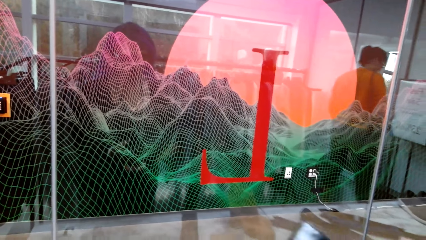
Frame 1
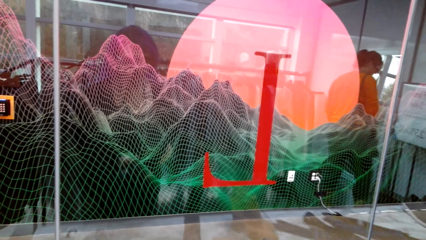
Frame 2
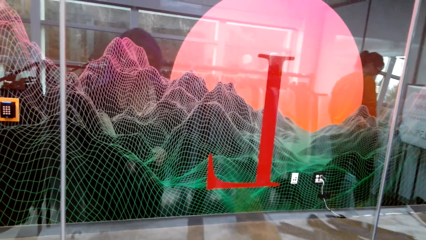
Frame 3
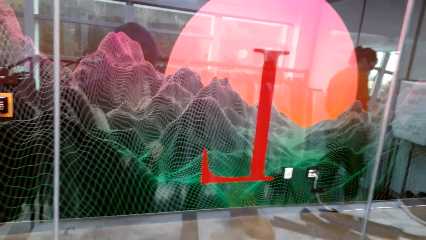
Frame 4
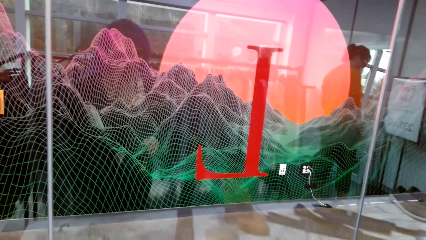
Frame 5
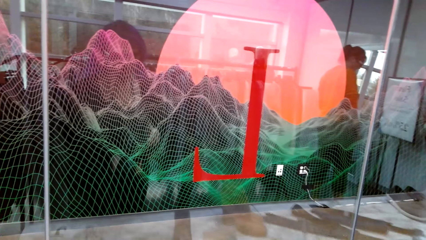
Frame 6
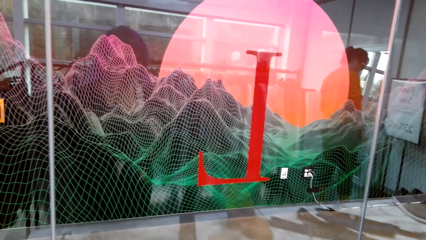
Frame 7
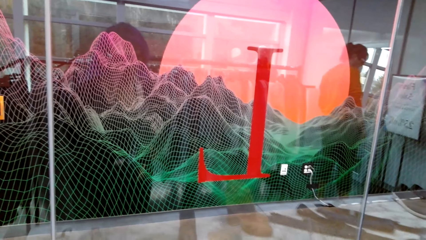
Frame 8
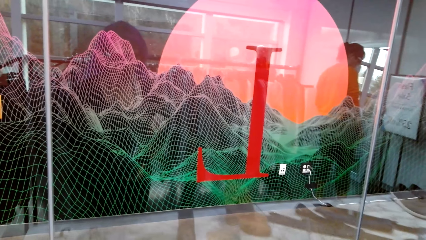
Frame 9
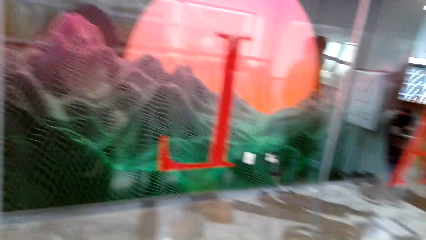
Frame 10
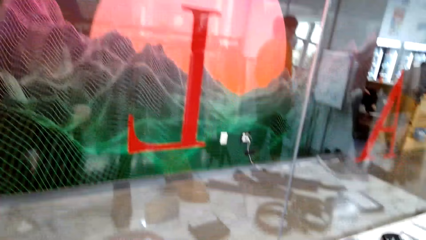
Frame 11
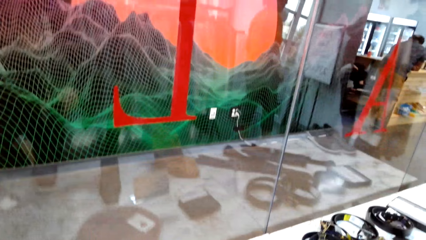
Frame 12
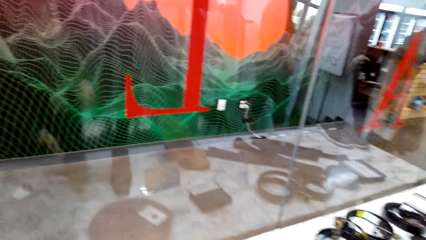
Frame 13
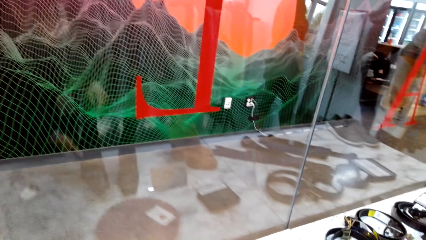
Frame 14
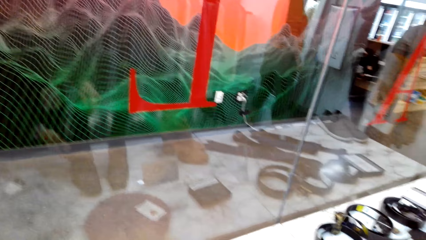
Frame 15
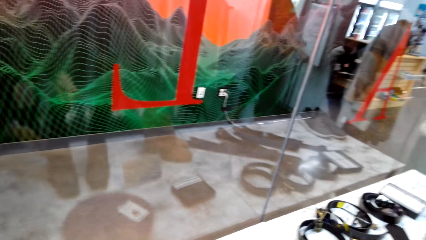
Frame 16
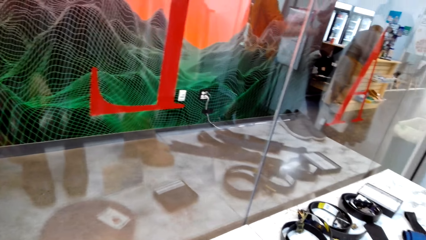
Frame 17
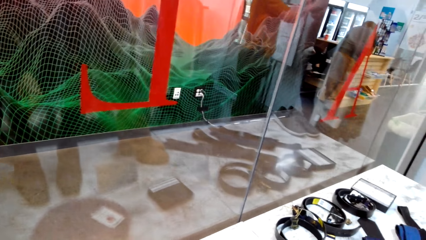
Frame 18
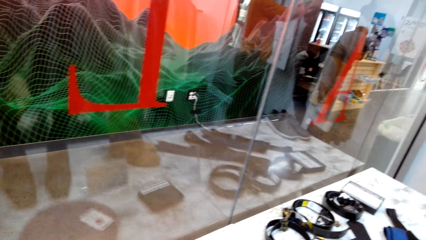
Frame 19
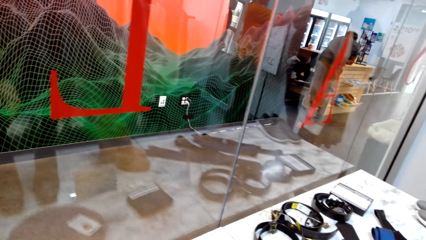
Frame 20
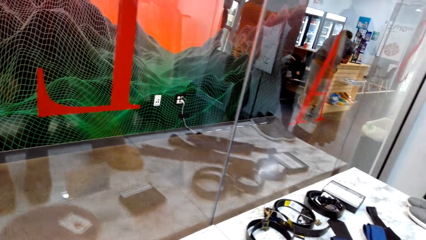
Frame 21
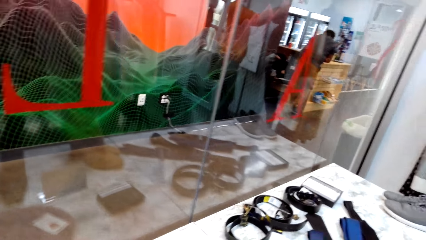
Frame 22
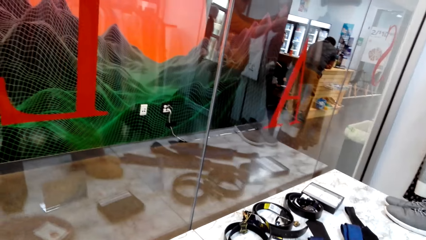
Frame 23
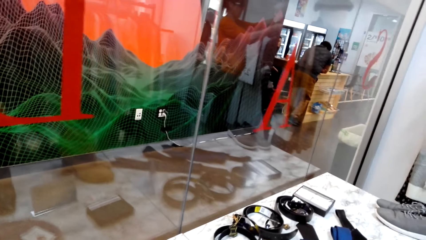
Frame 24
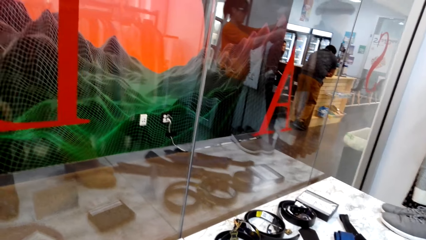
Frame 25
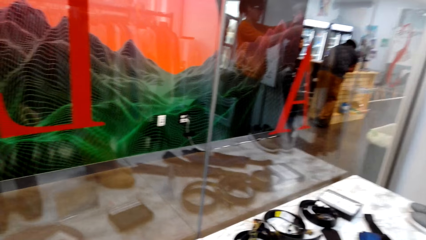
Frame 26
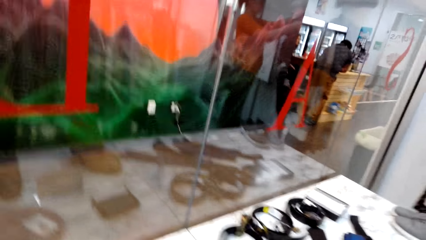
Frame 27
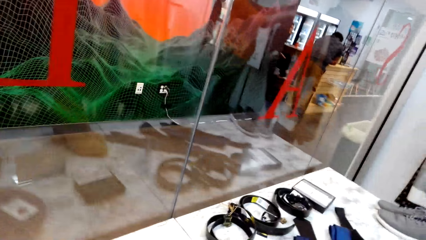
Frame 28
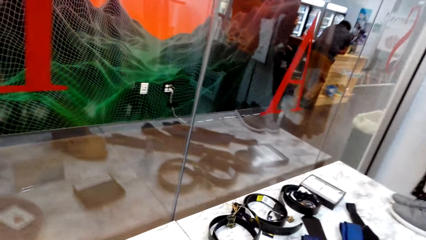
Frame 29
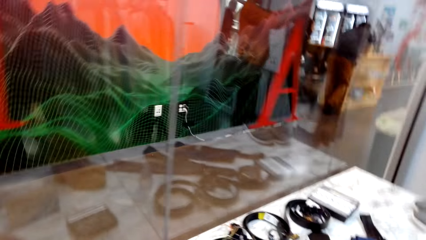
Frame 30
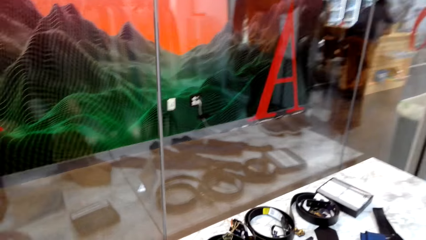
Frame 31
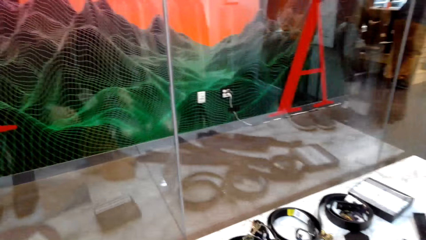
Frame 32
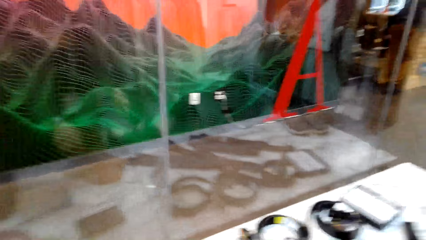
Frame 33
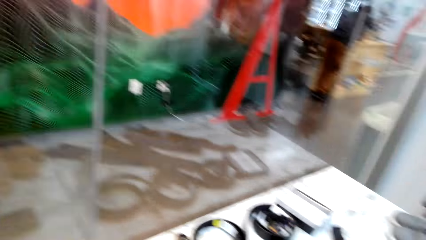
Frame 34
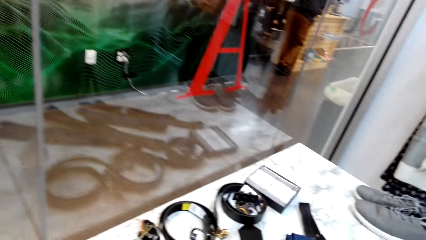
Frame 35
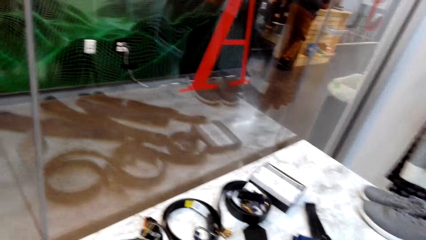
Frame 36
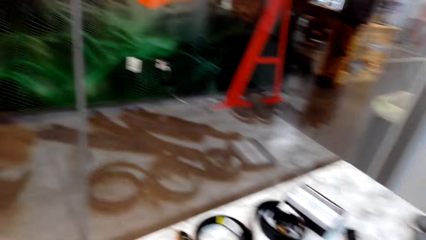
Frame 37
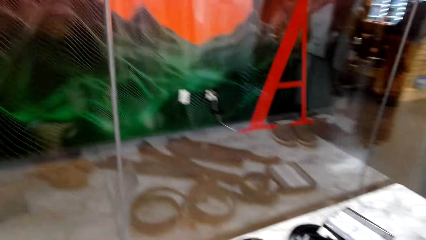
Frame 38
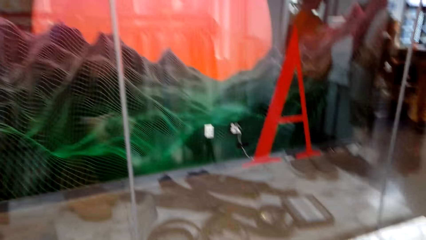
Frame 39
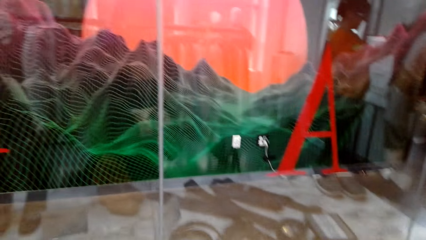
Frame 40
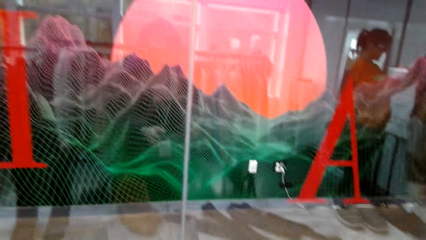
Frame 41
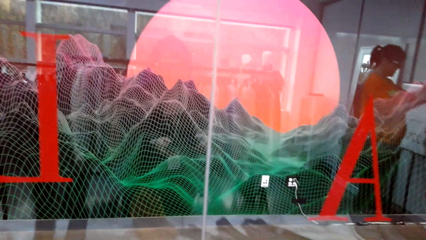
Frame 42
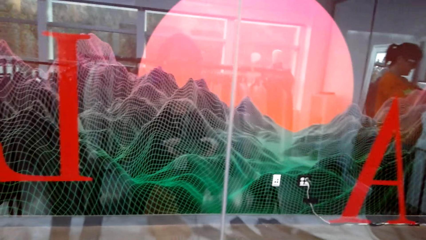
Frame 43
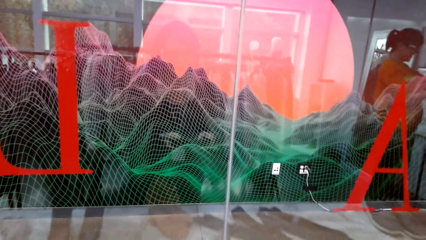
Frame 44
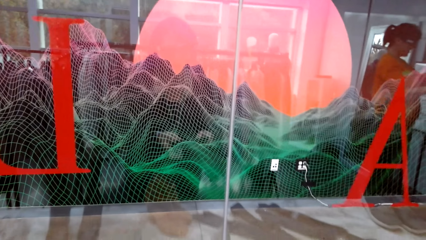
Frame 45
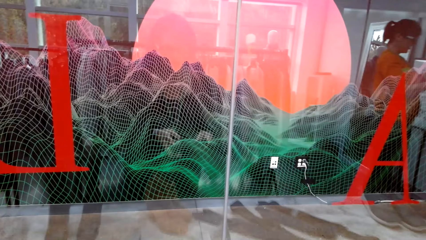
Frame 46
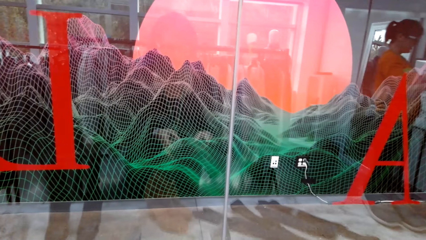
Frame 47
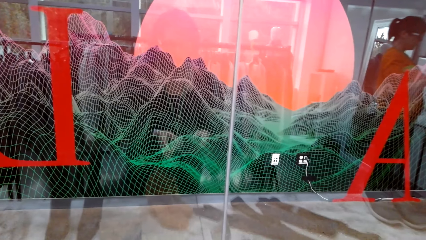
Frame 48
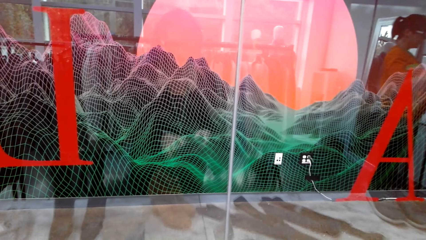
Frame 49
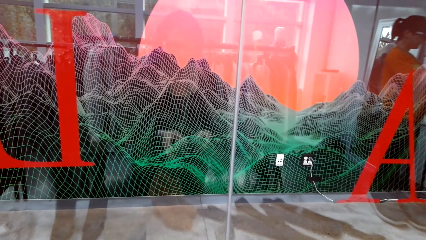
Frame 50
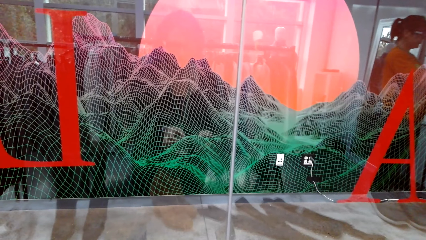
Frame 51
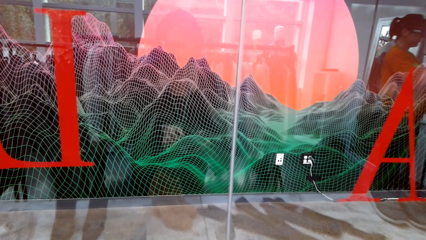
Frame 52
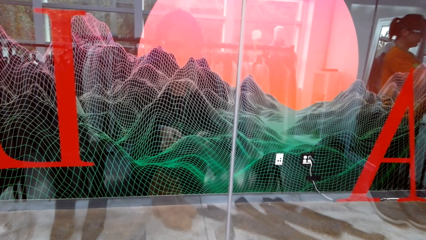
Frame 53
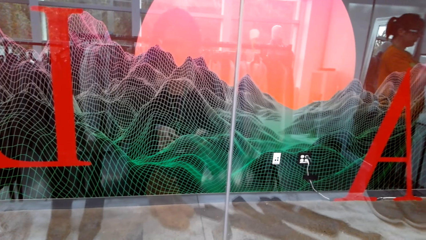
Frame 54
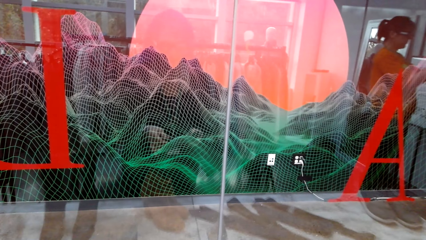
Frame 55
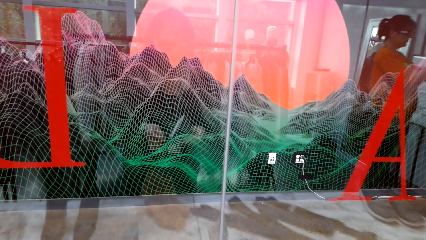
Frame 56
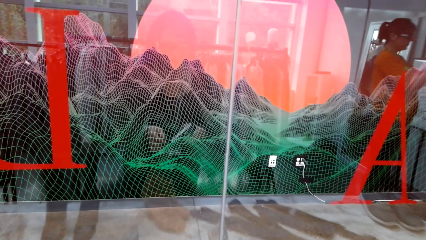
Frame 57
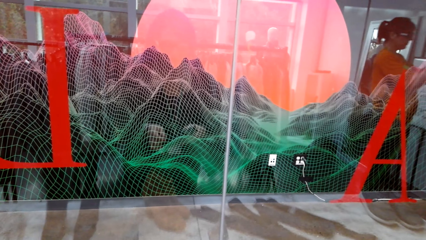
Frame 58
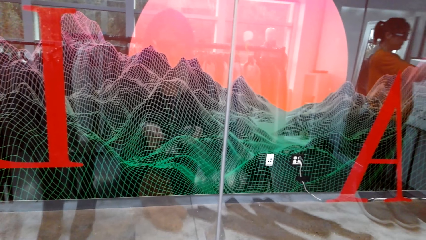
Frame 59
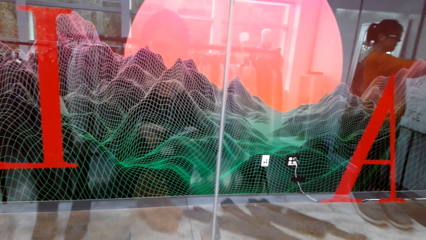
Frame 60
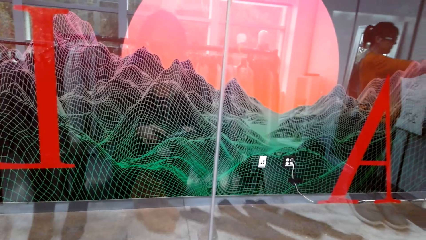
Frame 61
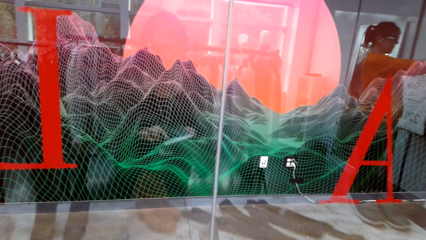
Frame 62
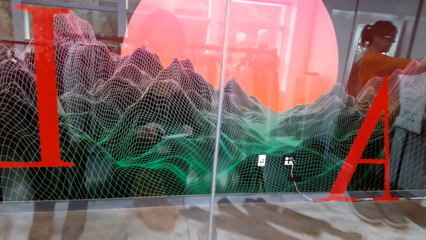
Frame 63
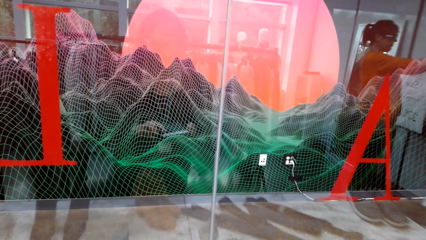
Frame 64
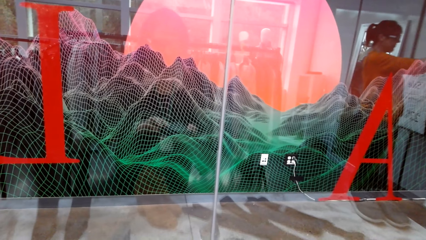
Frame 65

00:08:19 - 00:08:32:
The camera wearer puts the shoe on the table. They view around on the table. They view a wallet.

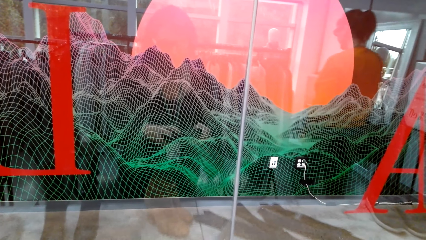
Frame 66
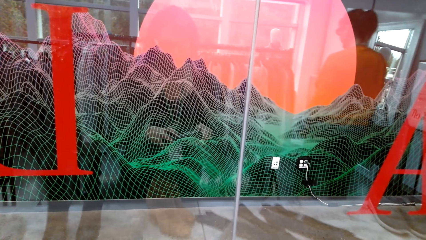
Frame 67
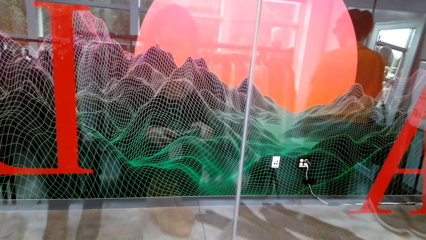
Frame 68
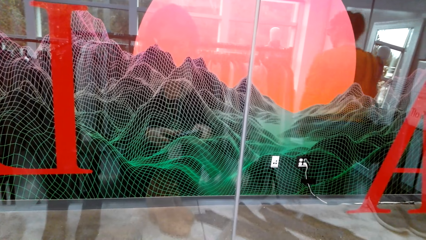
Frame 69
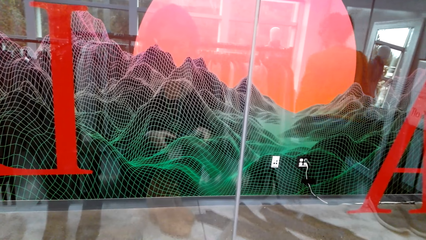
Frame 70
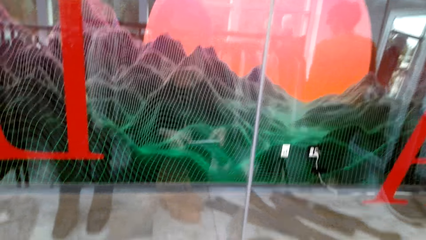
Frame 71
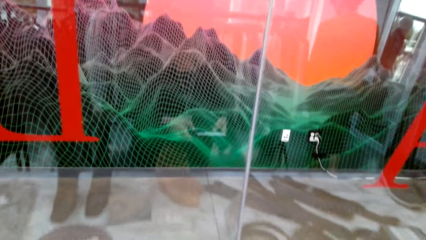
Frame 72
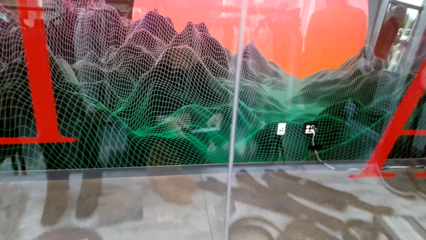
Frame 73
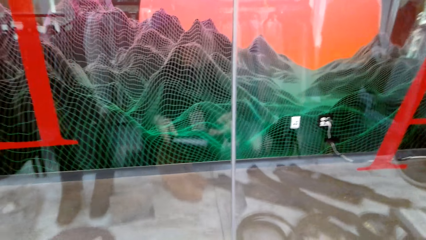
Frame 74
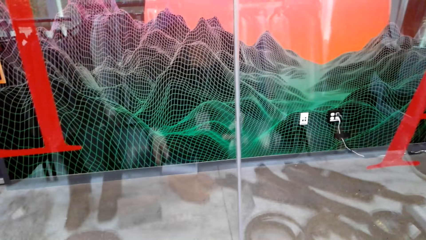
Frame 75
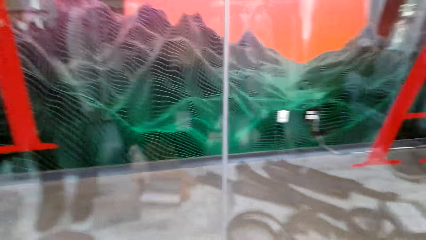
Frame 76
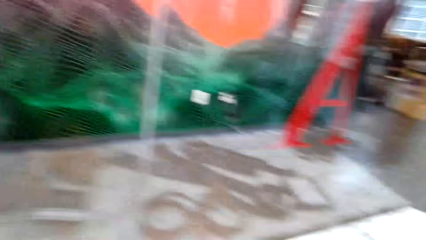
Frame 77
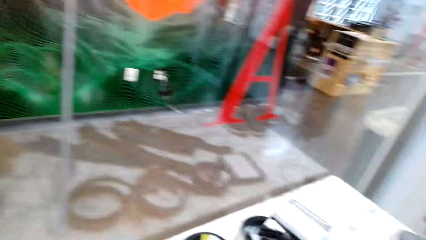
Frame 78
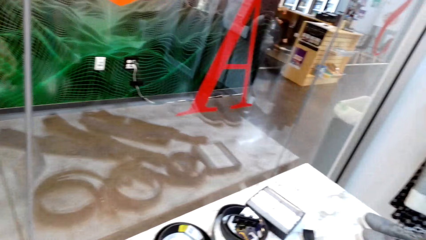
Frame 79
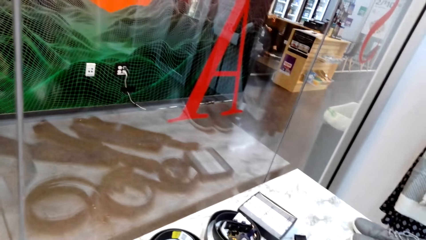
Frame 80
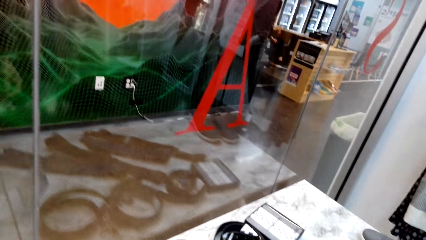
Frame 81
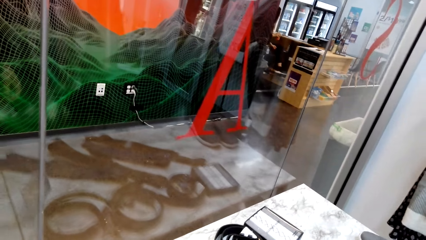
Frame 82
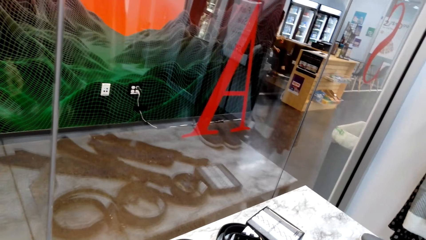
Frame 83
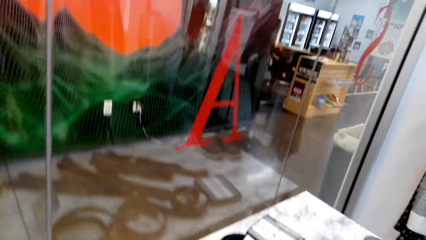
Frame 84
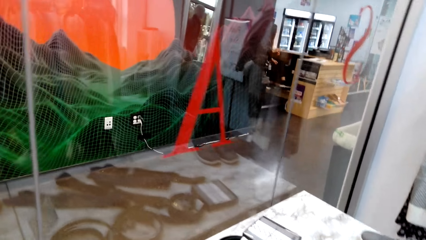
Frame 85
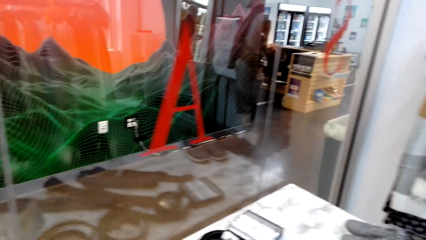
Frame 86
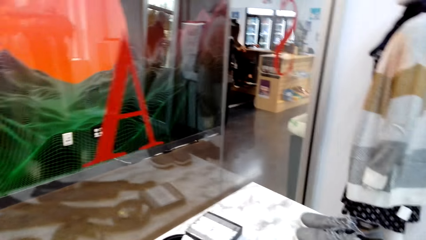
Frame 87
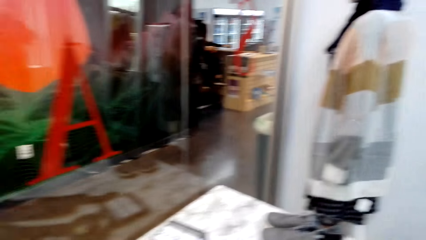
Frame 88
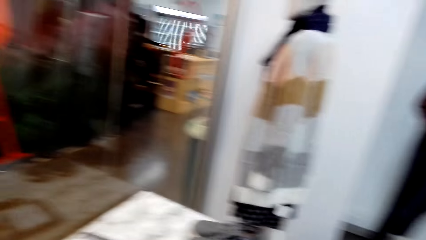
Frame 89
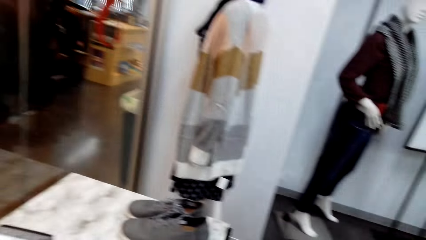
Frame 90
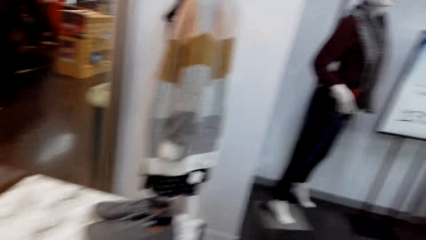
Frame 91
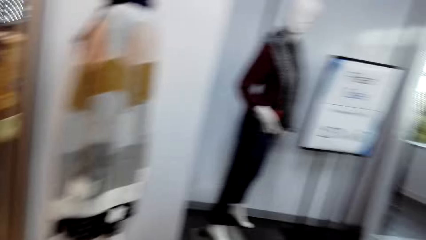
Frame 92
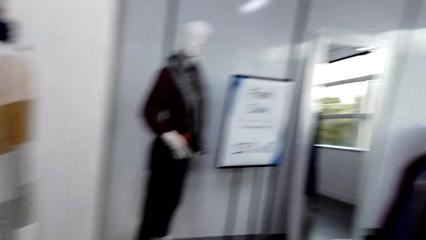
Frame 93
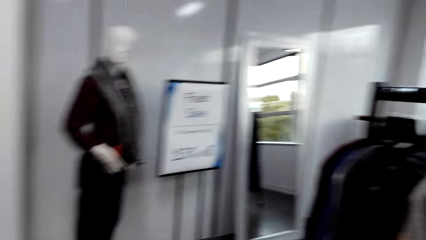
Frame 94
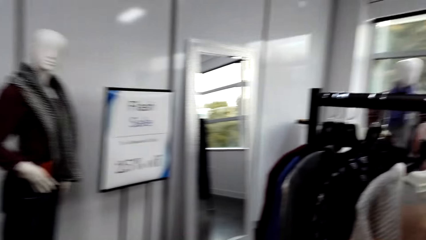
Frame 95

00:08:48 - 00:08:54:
The camera wearer drops the wallet. They turn around.
